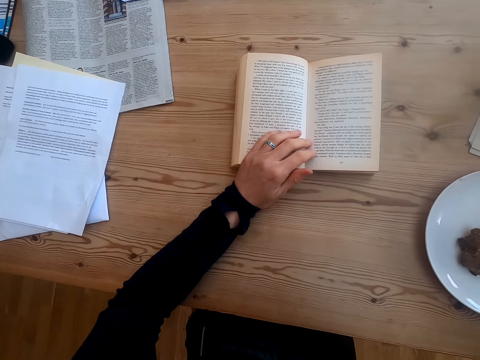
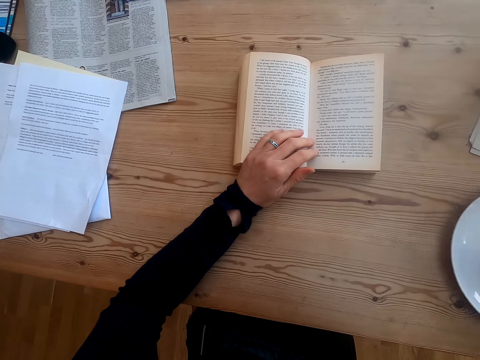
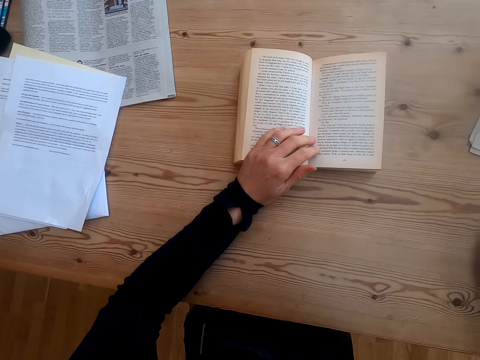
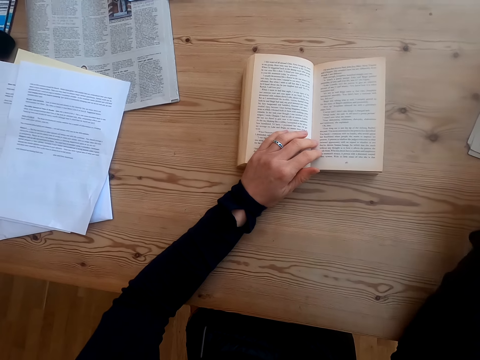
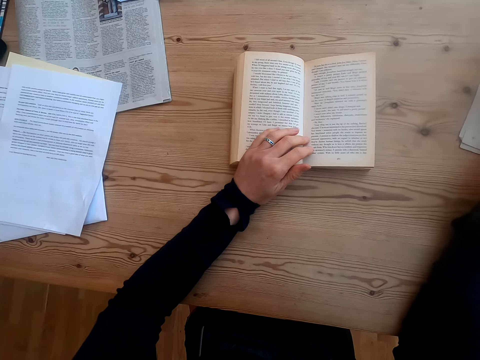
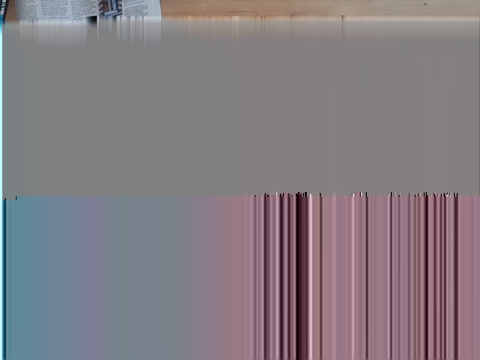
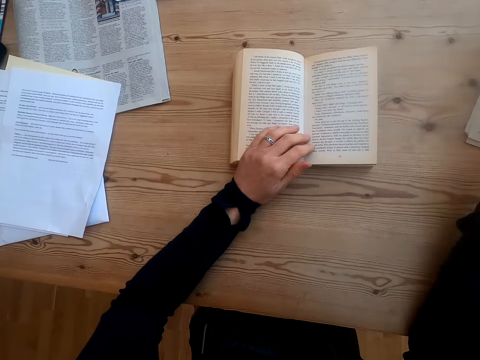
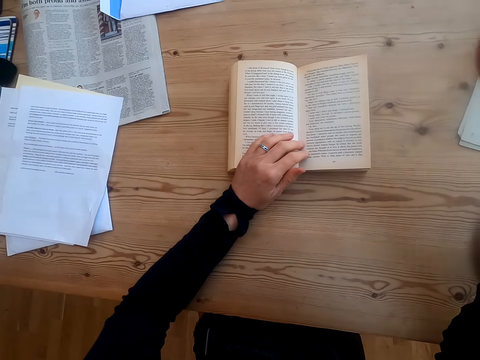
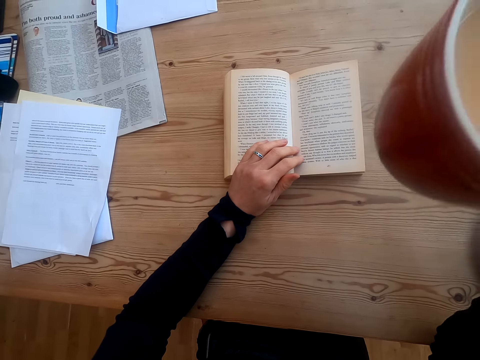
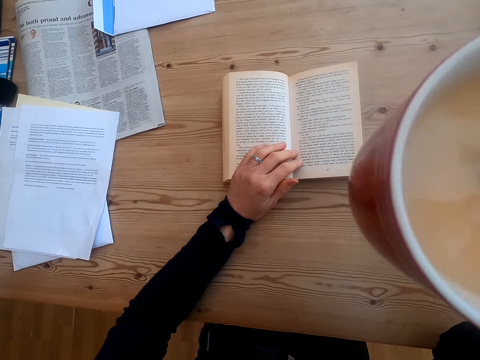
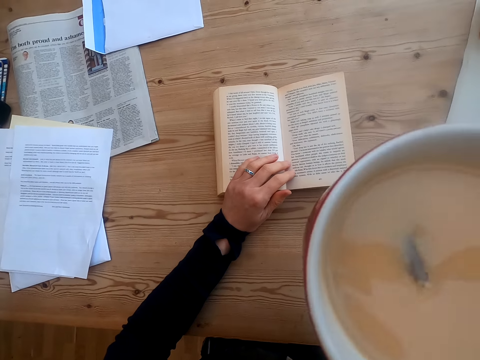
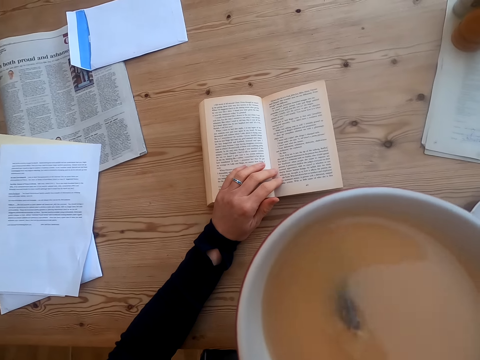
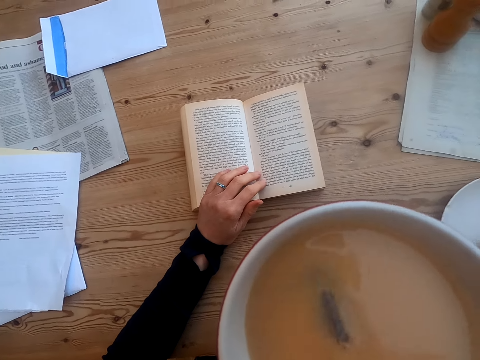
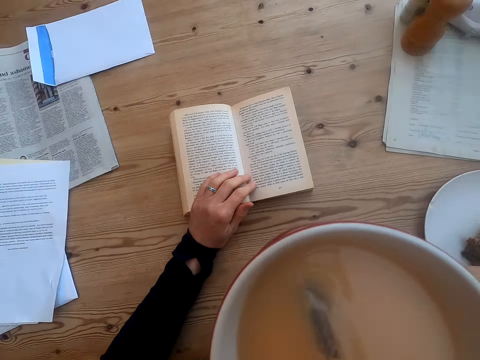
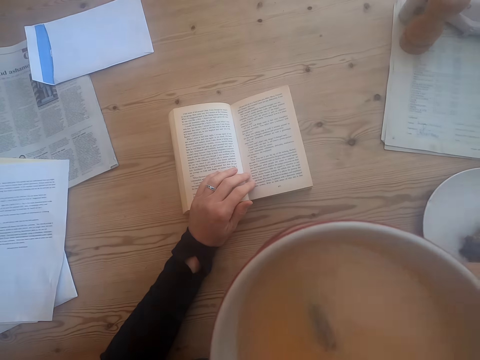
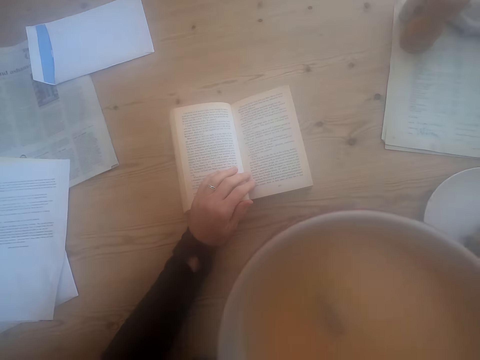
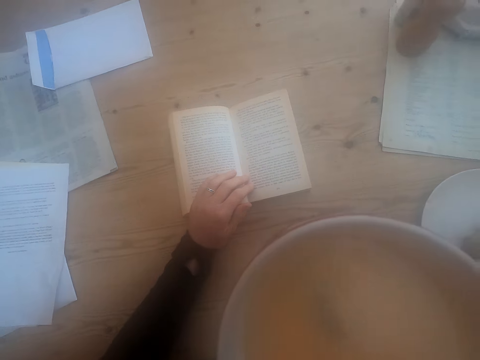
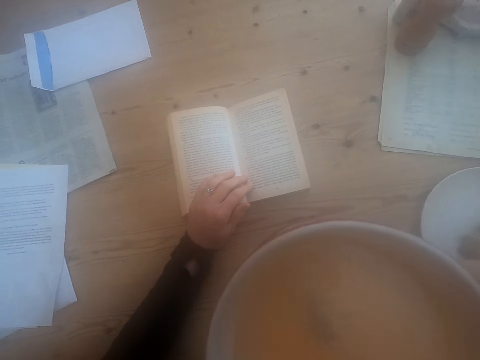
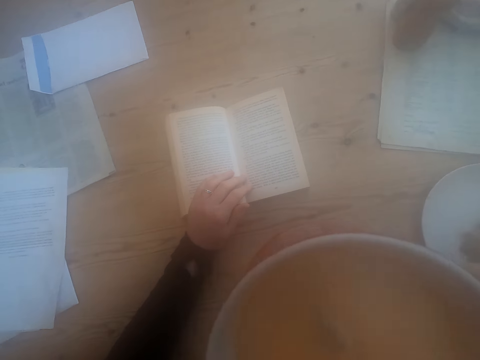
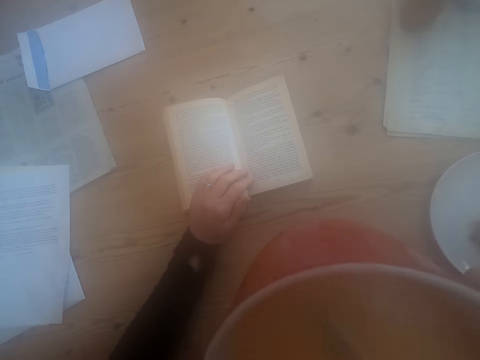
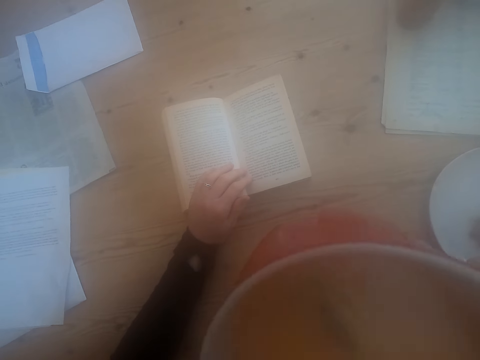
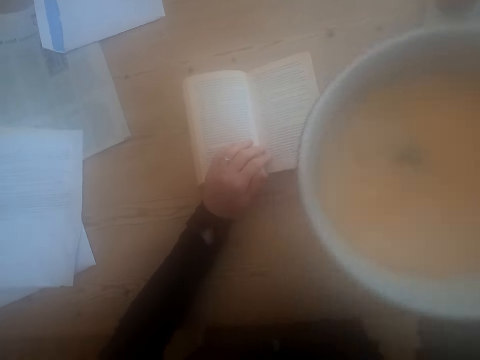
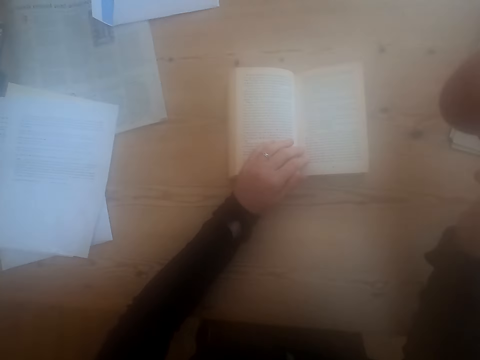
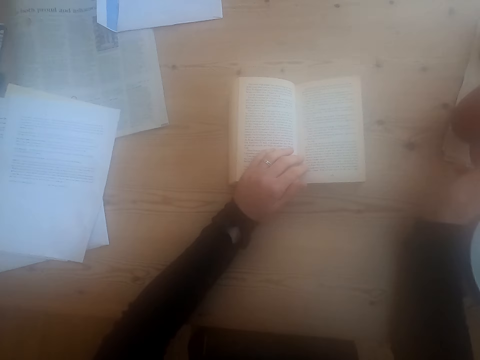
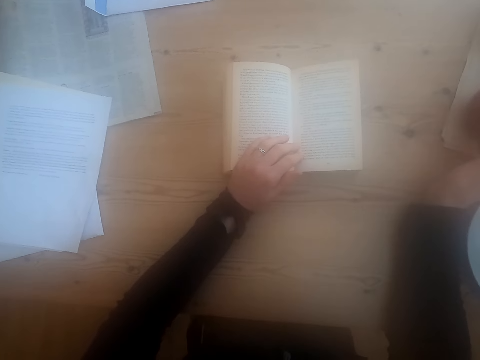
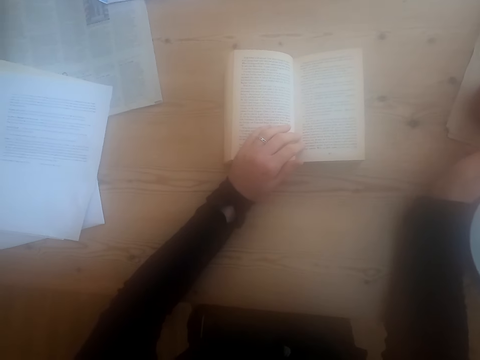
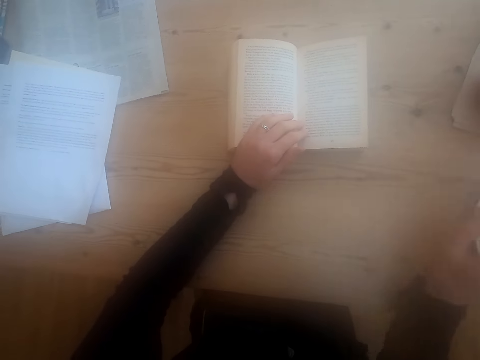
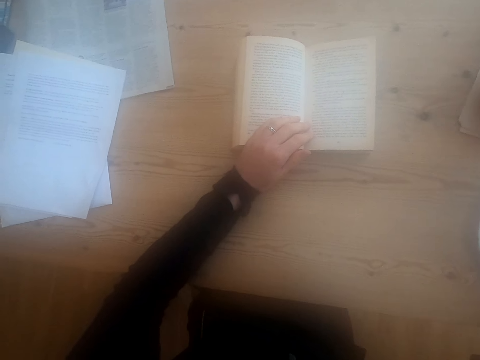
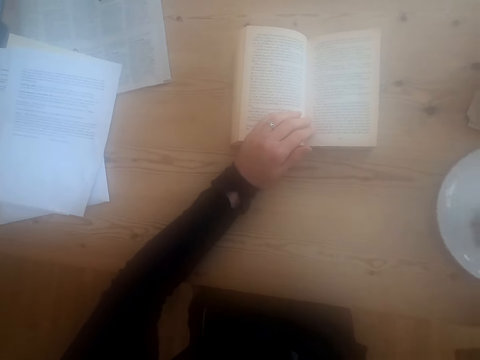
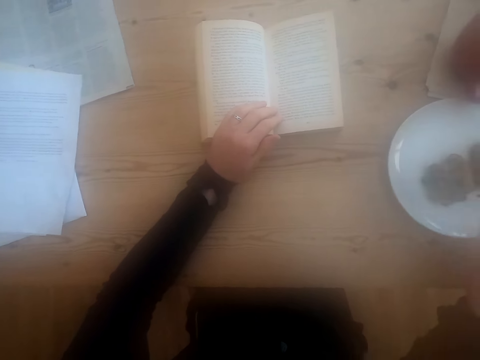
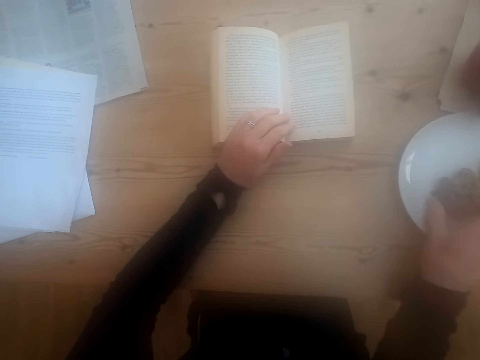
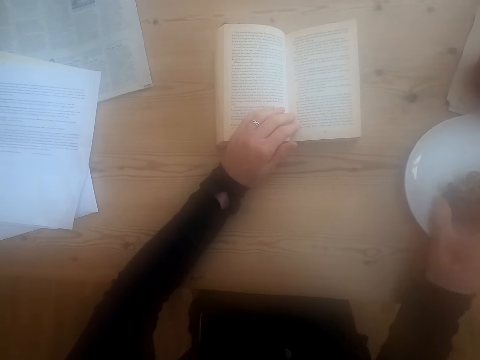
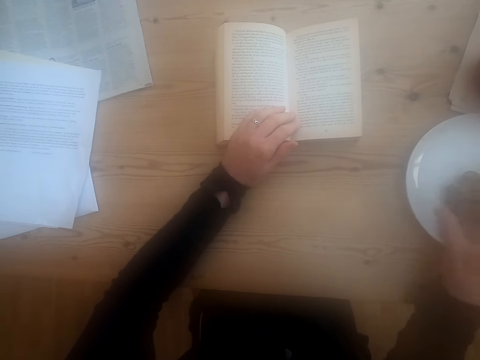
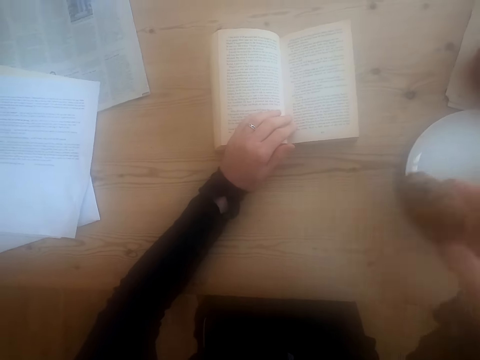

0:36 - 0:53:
The camera wearer pushes the plate on the table. They read a book. They pick up a cup of tea on the table. They drink tea from the cup. They put the cup of tea on the table. They pull the plate on the table. They pick up food on the plate.

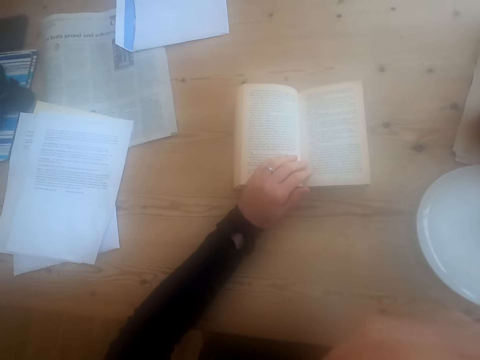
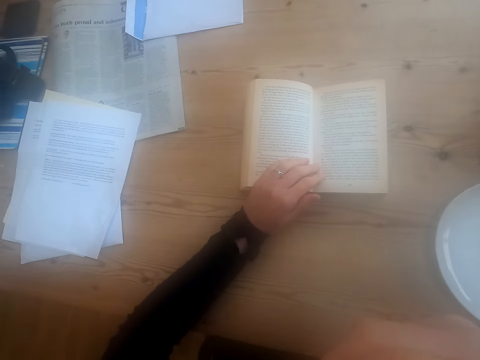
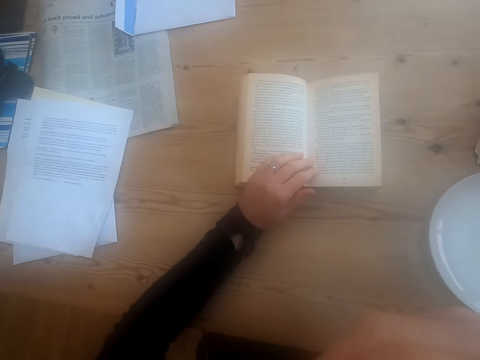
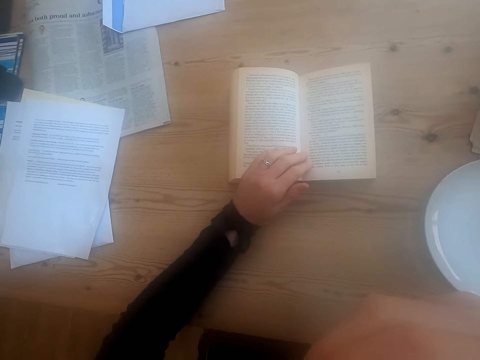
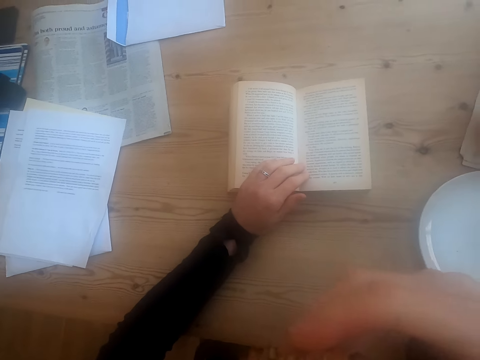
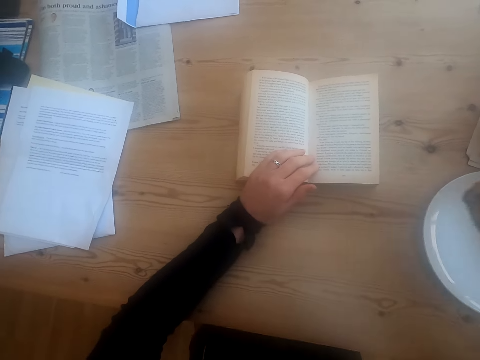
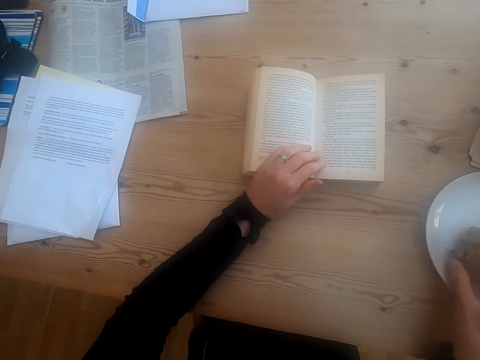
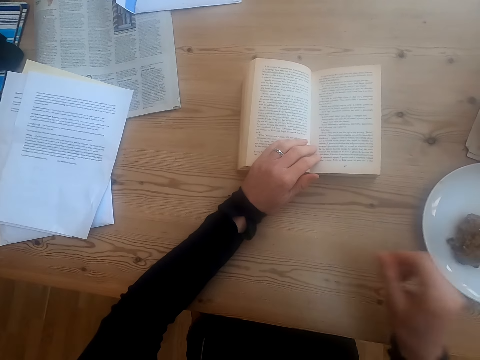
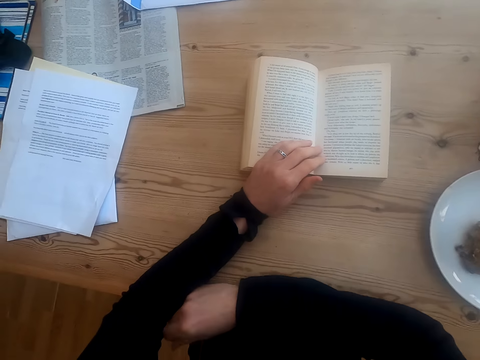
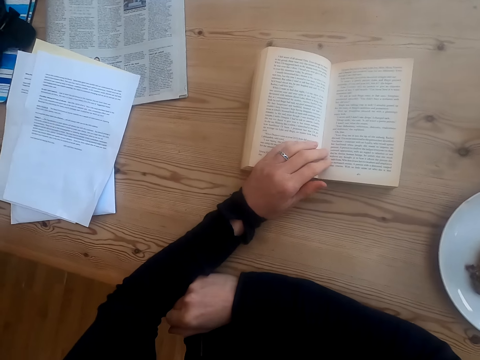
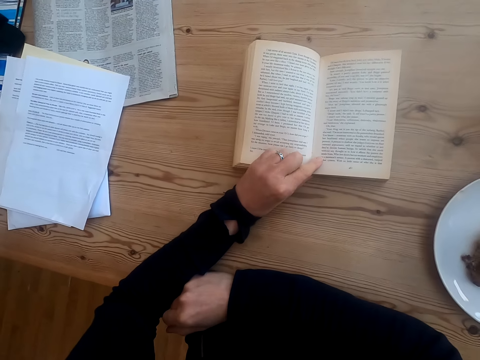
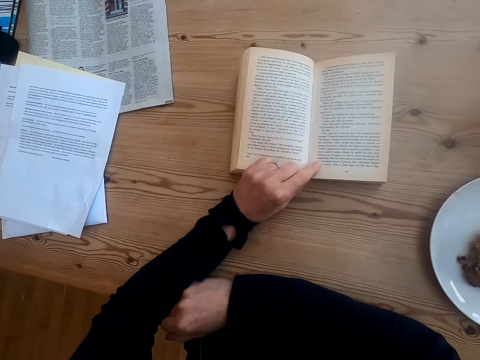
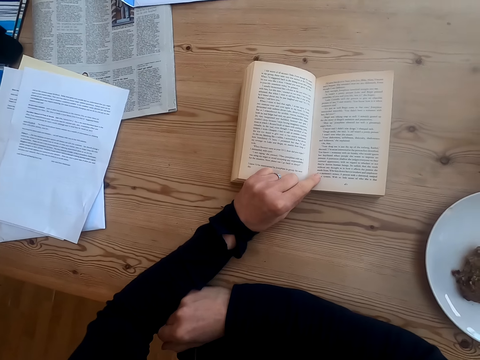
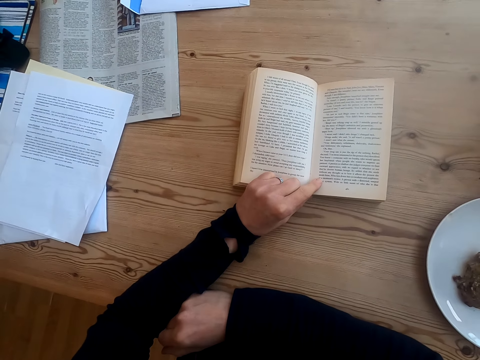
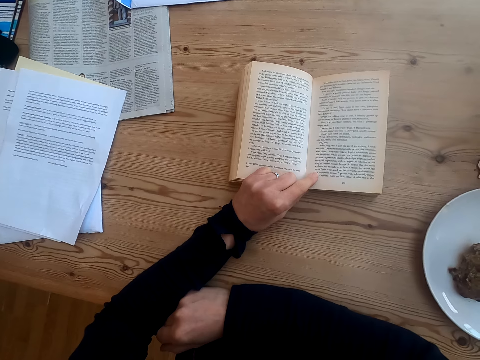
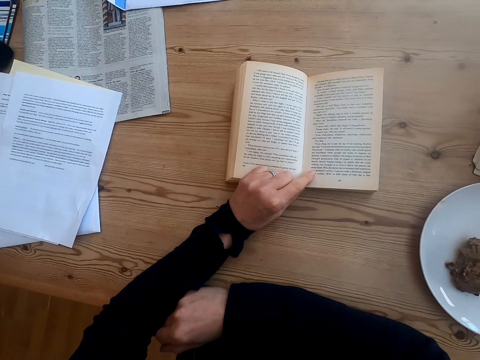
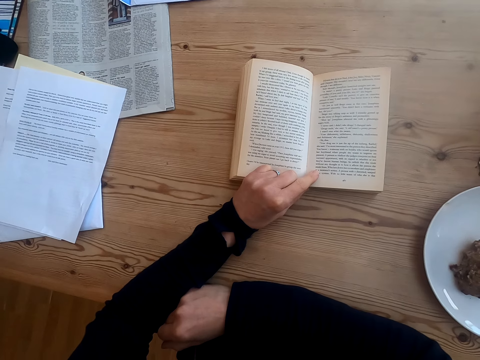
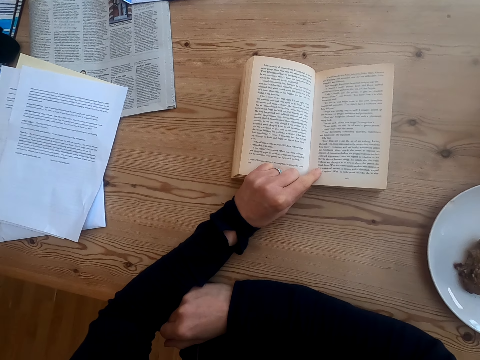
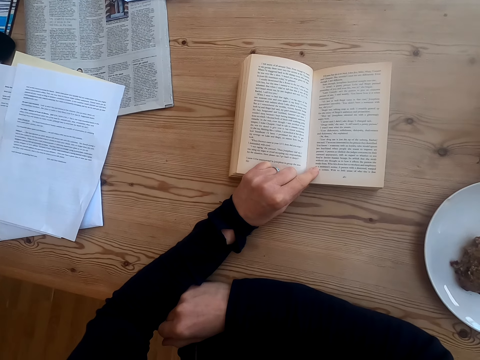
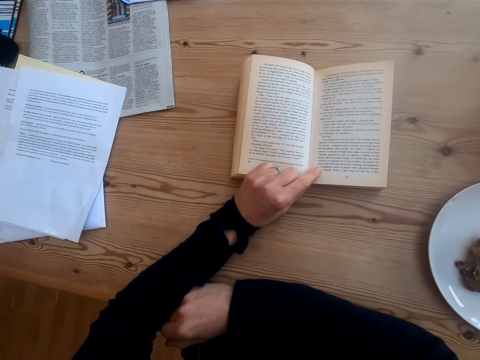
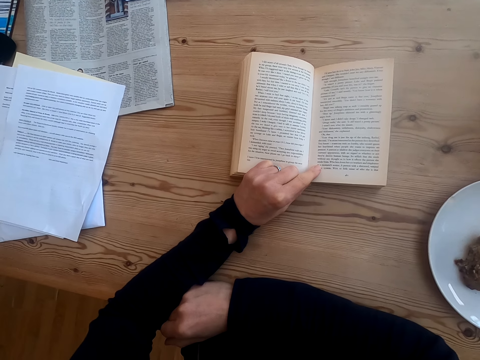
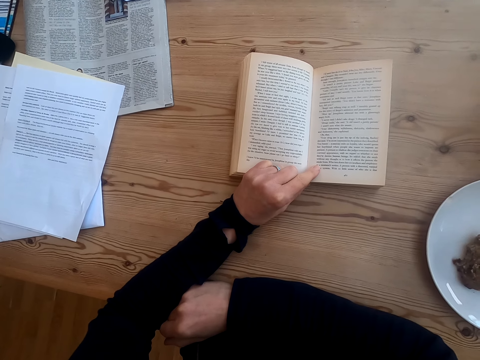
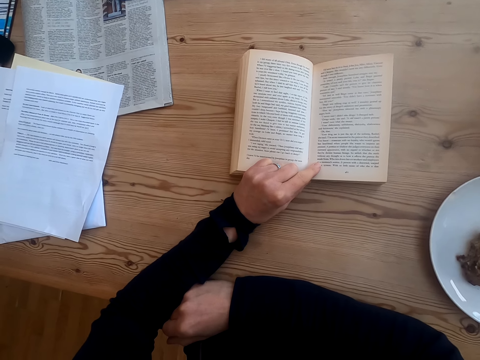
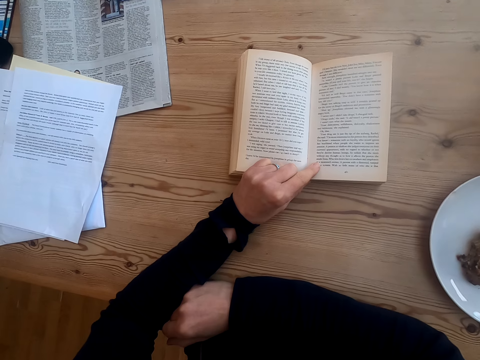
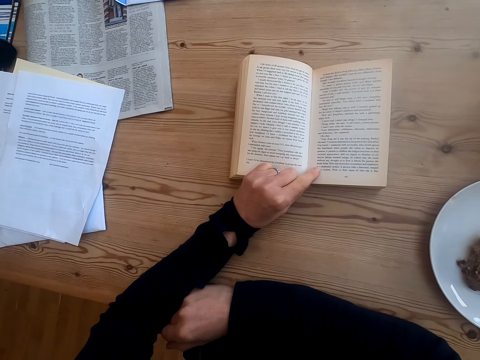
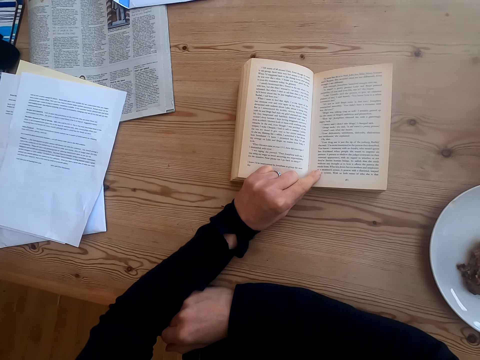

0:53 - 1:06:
The camera wearer bites the food. They put the food on the plate. They put a hand on the table. They read the book.
